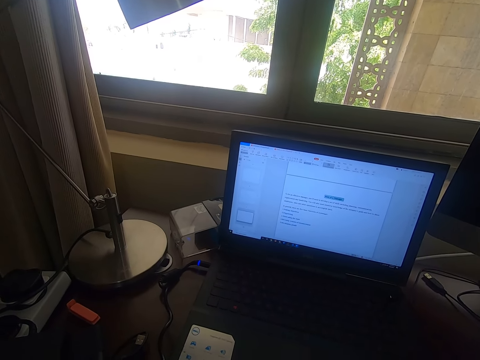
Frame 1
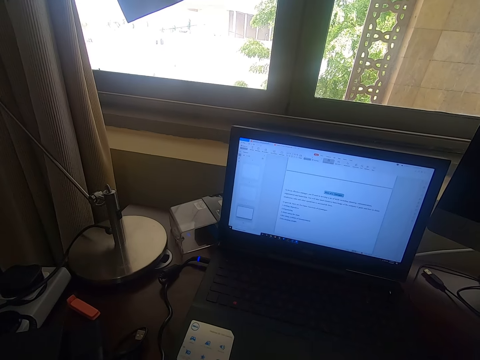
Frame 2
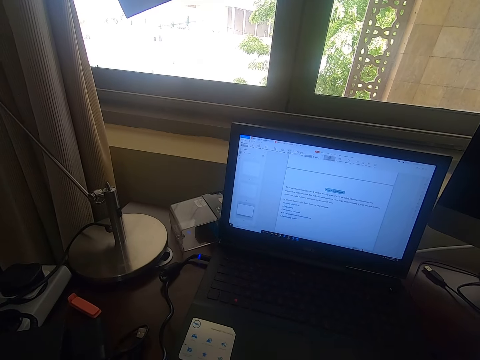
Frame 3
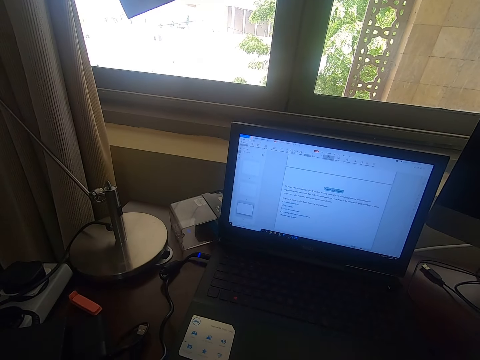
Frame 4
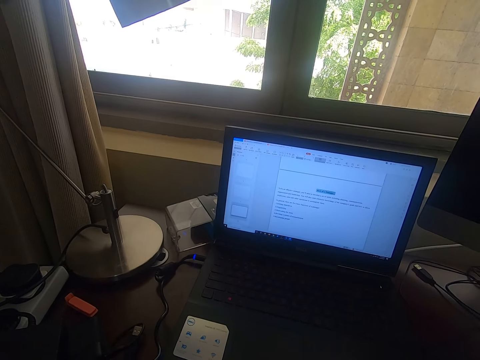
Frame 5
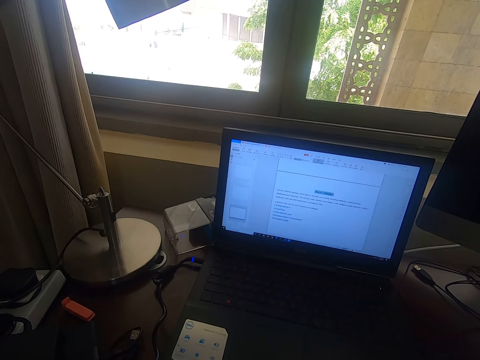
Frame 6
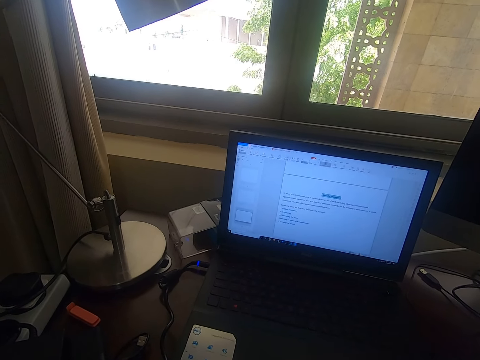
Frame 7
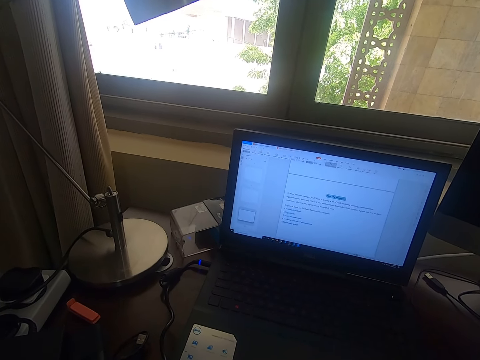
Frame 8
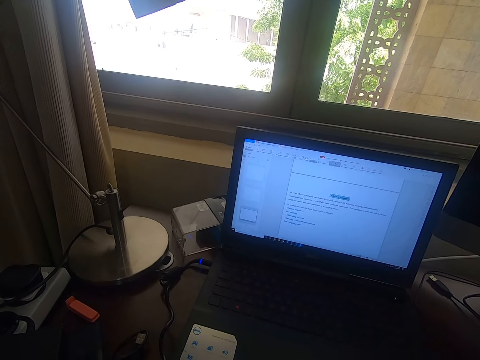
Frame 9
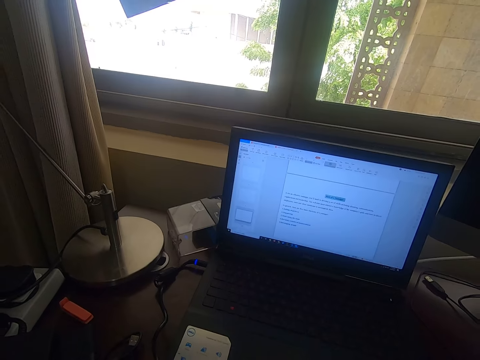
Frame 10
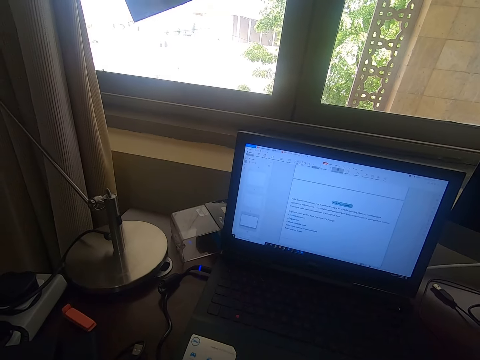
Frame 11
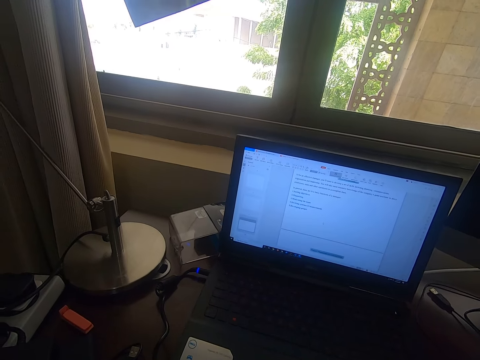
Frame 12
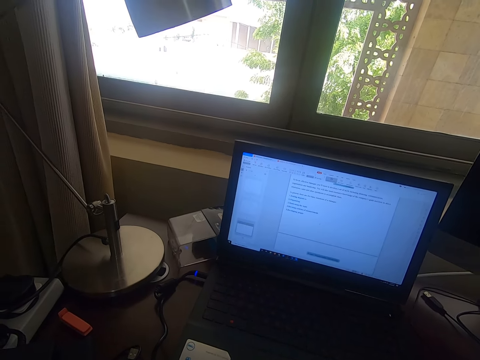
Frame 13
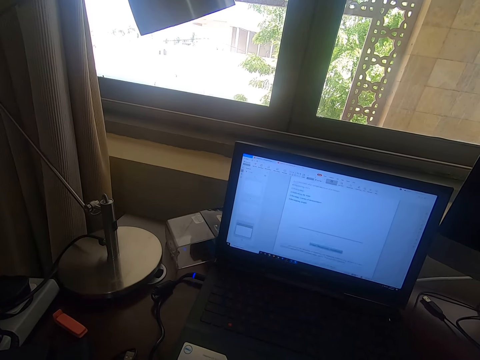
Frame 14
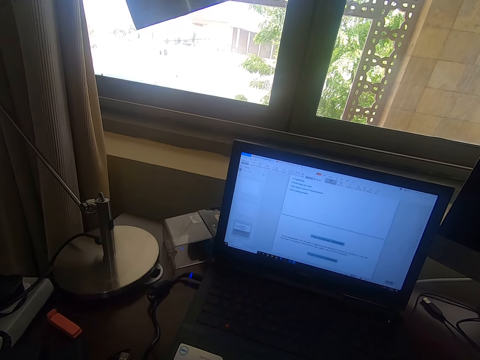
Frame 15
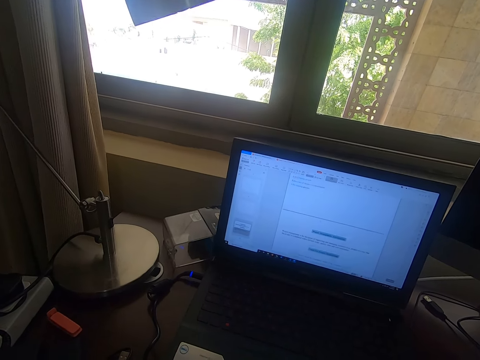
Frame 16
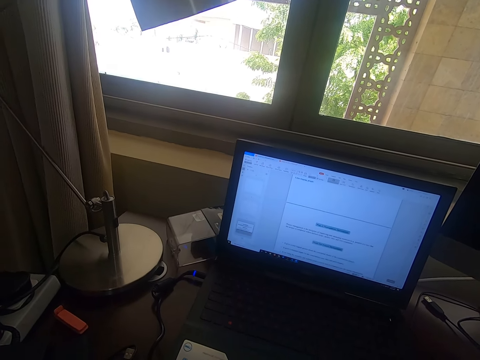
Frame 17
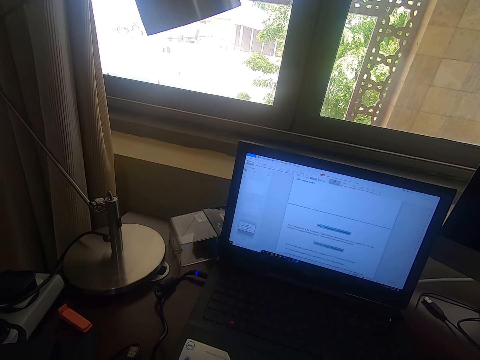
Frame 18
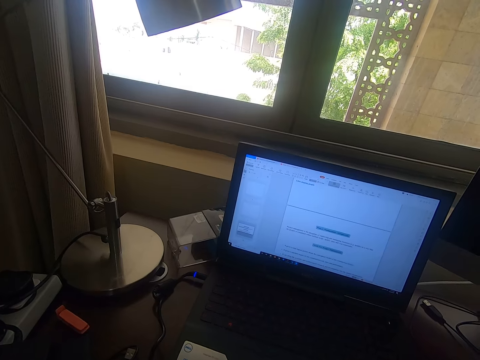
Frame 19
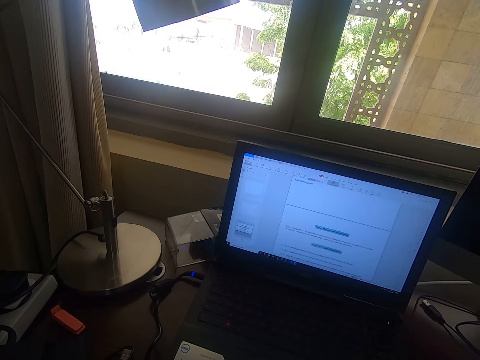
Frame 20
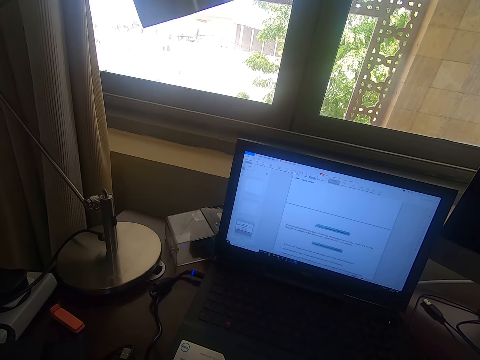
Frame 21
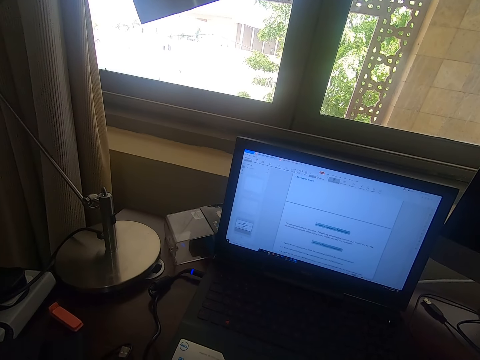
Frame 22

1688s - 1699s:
The camera wearer scrolls the mouse.

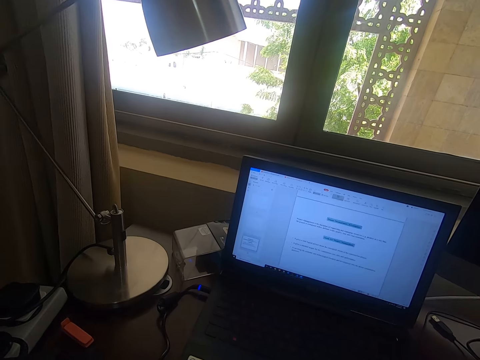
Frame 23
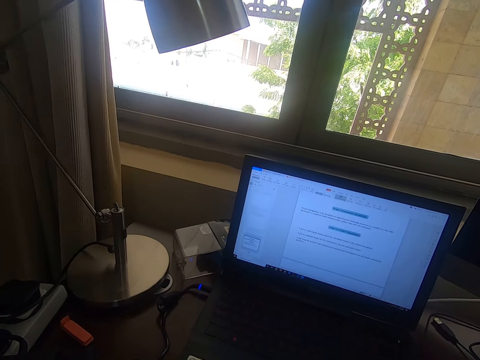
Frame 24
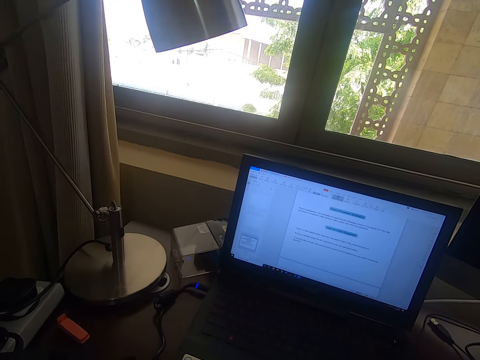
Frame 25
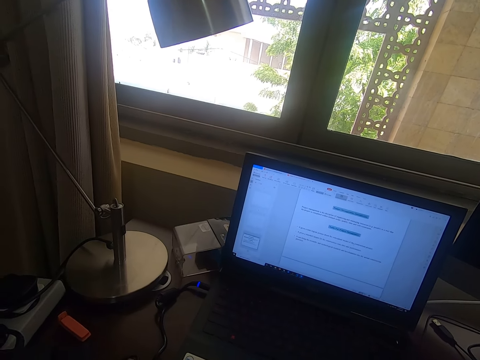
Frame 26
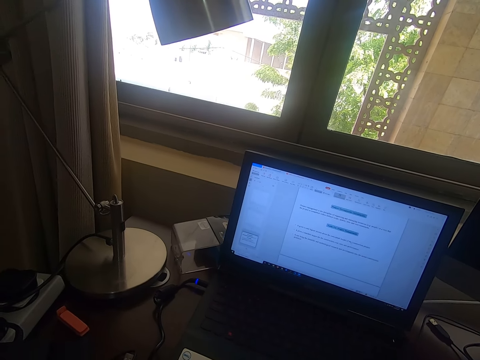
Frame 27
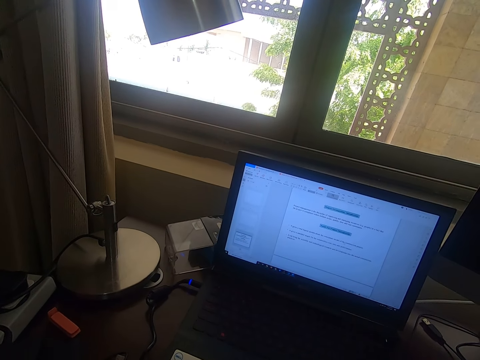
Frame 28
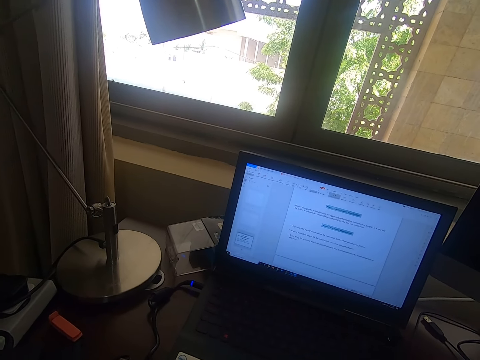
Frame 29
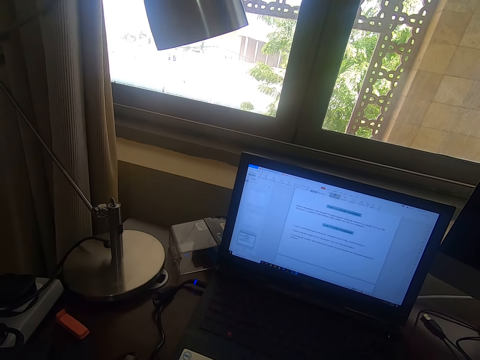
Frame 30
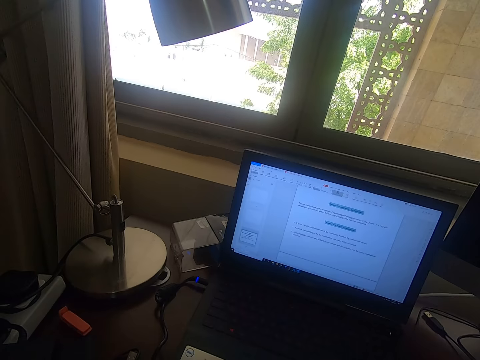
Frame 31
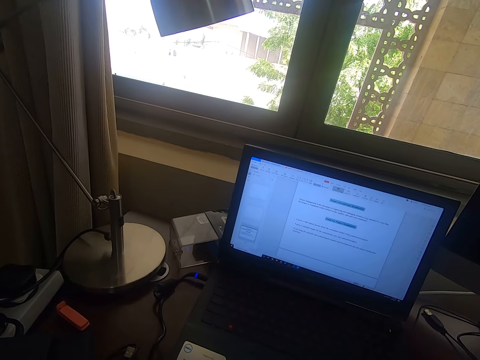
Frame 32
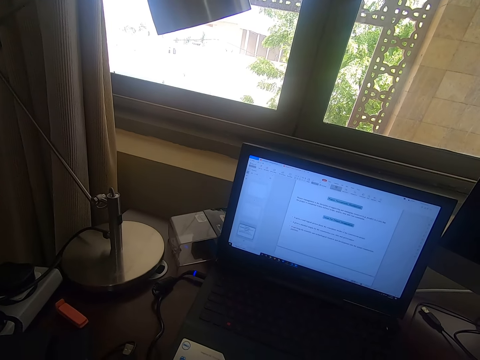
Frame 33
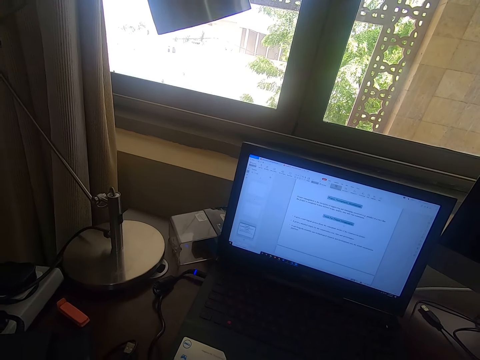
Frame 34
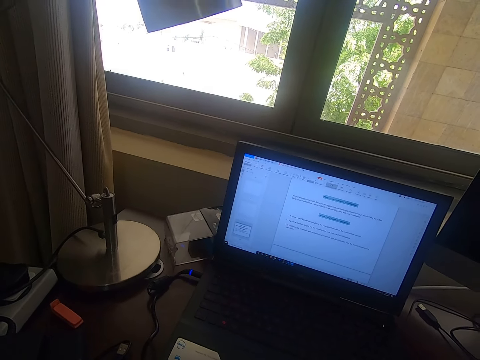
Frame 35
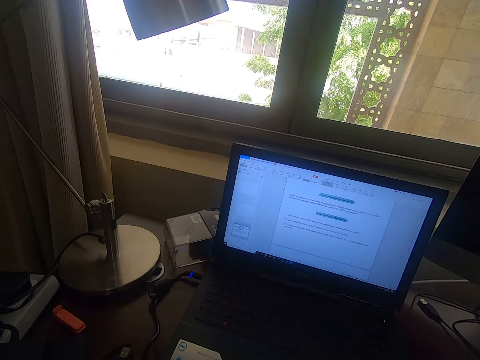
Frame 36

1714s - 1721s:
The camera wearer looks around.

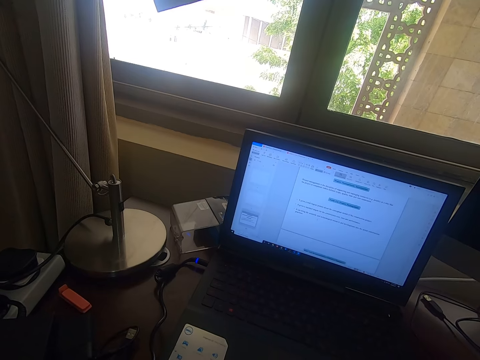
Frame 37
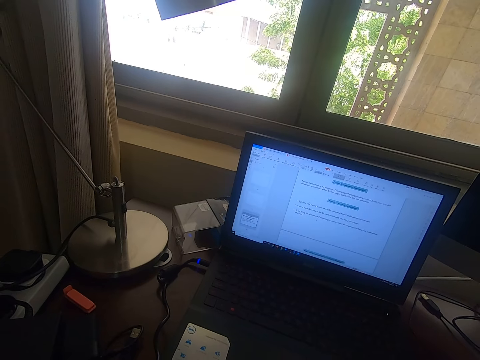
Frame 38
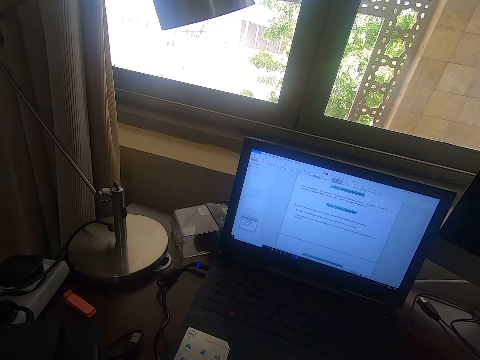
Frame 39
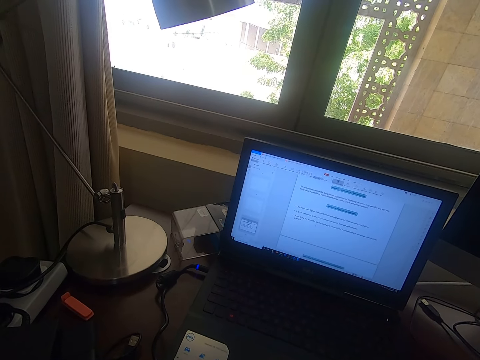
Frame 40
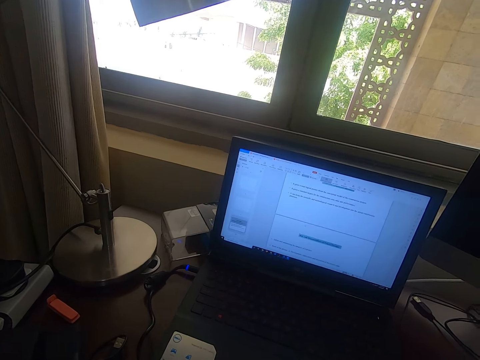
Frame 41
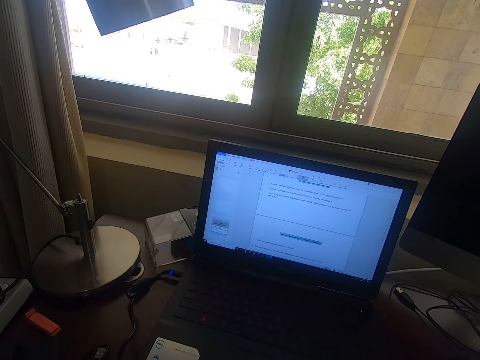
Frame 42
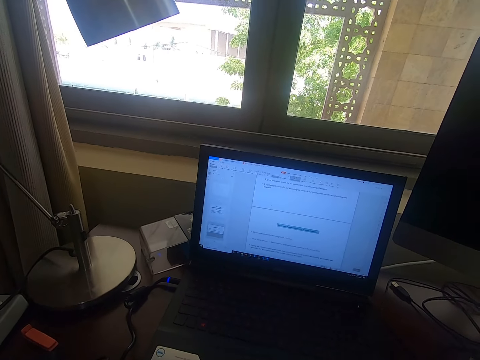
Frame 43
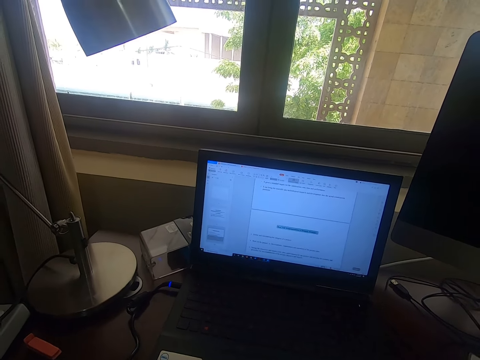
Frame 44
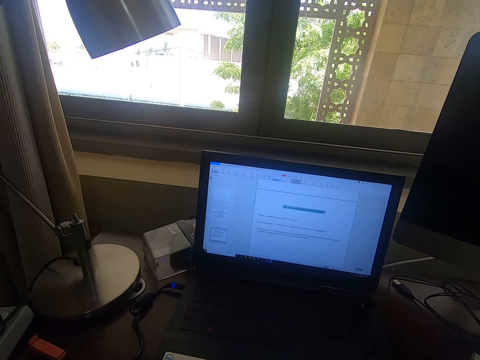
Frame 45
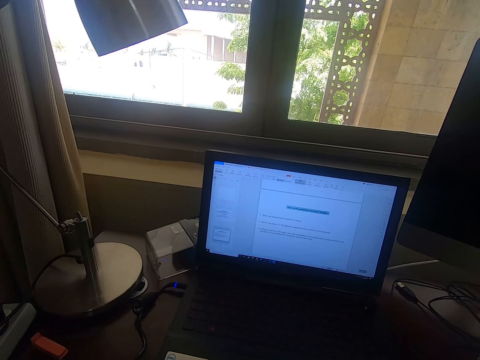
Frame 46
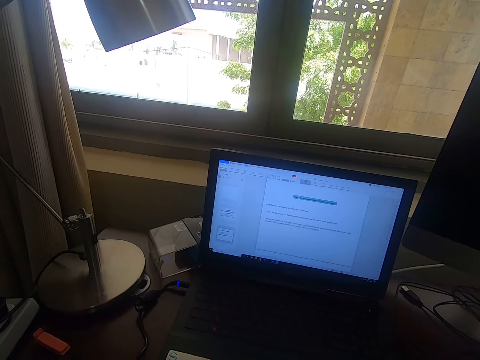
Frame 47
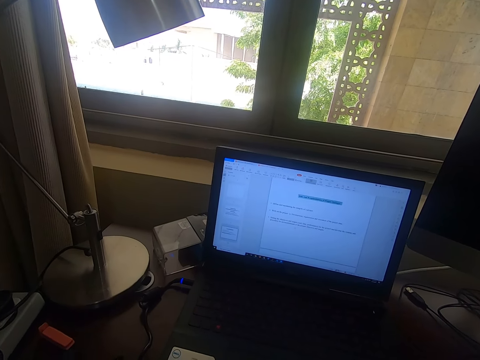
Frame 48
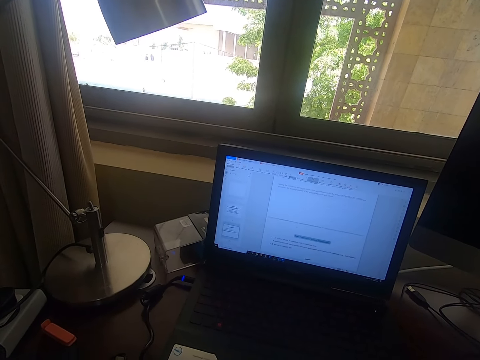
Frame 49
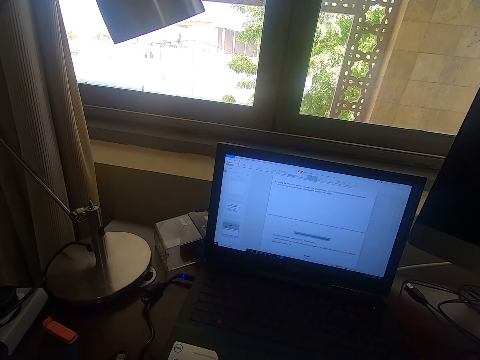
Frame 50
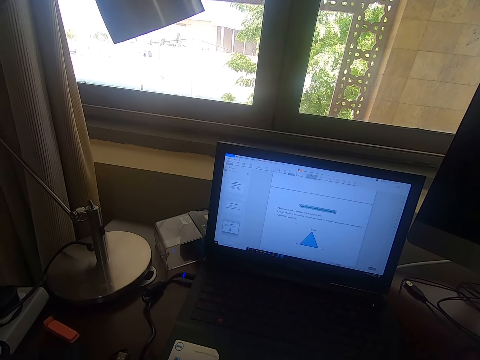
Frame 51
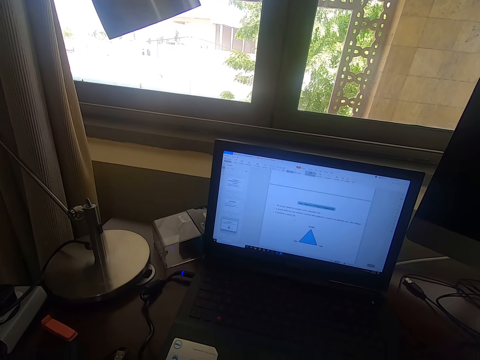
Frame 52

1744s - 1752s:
The camera wearer scrolls the mouse.
